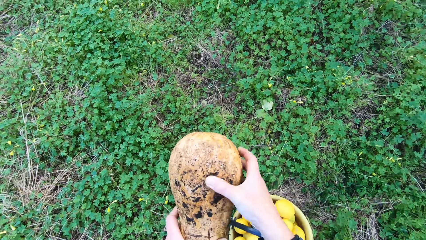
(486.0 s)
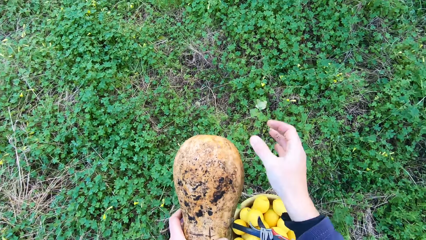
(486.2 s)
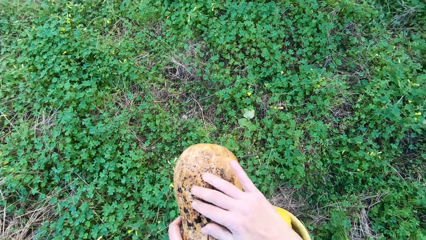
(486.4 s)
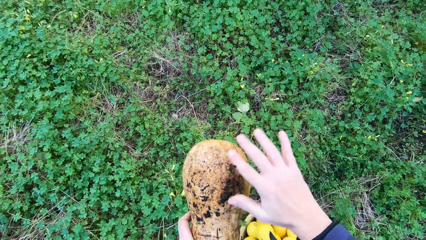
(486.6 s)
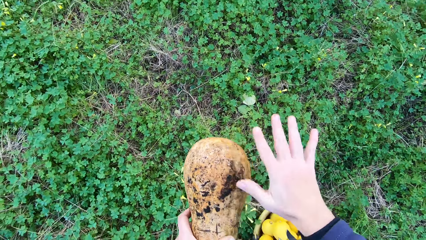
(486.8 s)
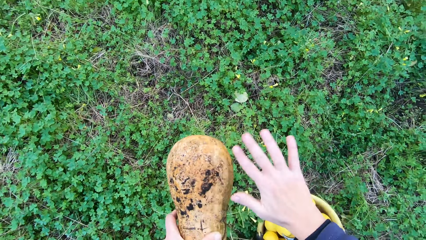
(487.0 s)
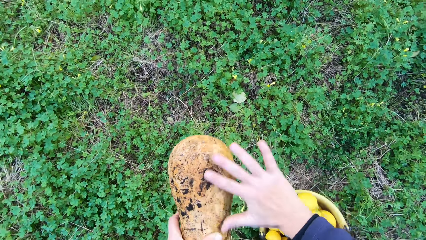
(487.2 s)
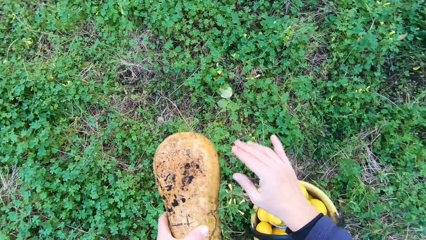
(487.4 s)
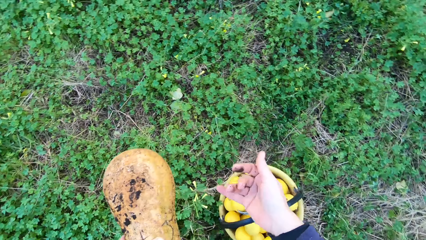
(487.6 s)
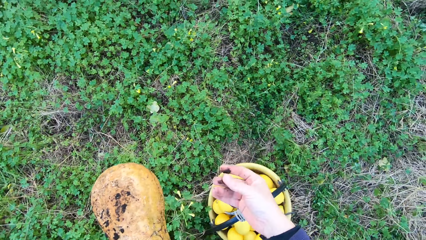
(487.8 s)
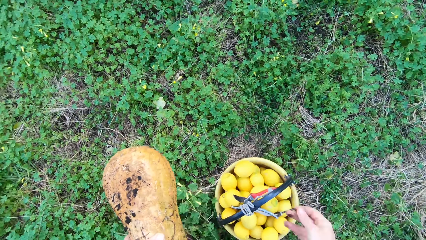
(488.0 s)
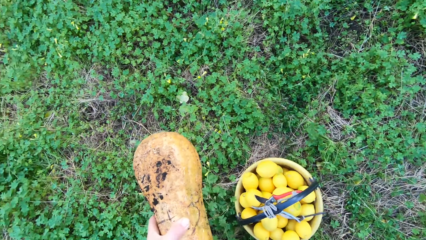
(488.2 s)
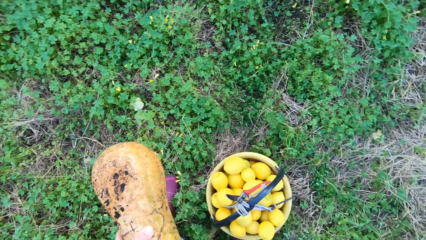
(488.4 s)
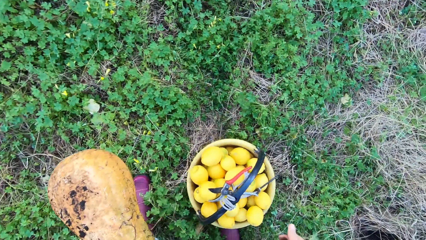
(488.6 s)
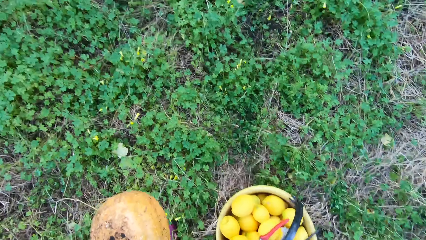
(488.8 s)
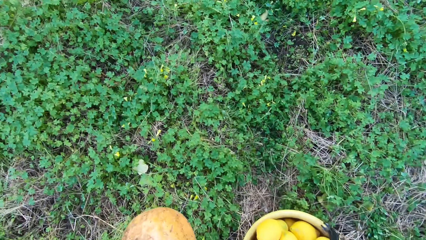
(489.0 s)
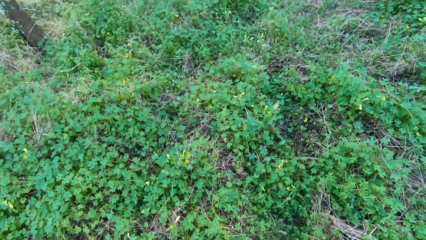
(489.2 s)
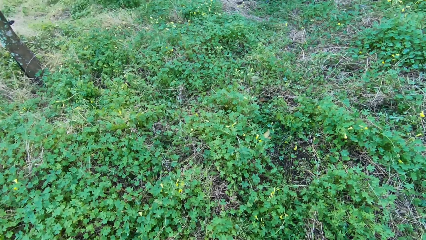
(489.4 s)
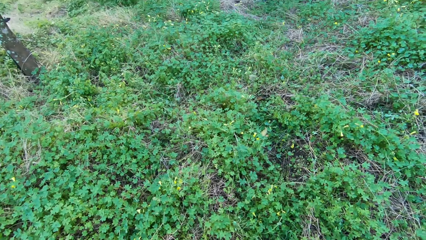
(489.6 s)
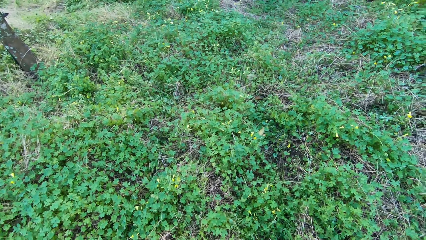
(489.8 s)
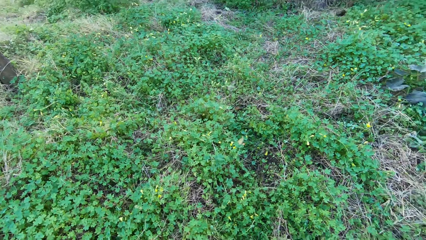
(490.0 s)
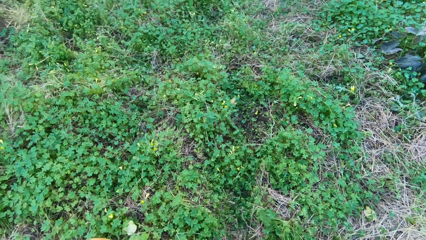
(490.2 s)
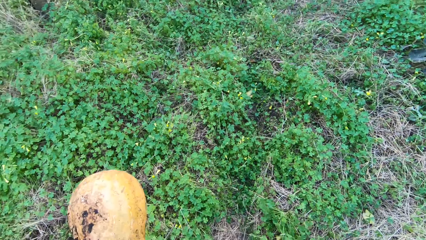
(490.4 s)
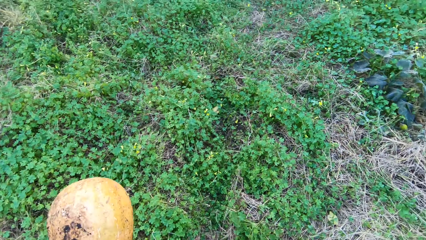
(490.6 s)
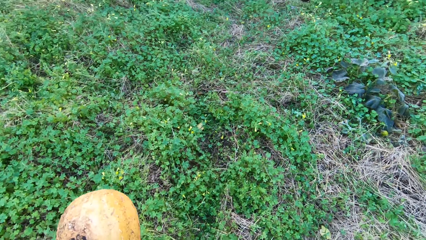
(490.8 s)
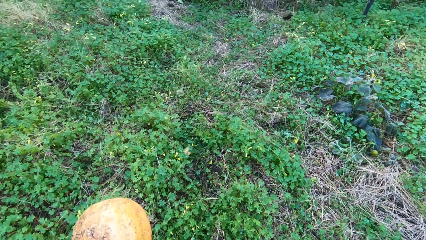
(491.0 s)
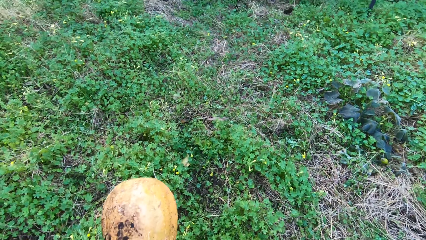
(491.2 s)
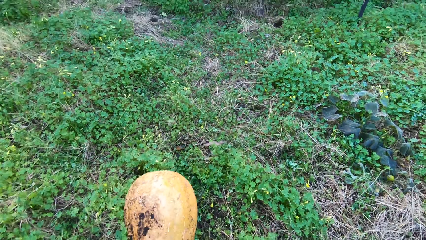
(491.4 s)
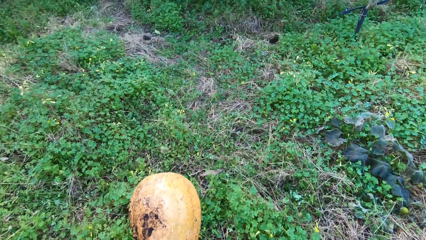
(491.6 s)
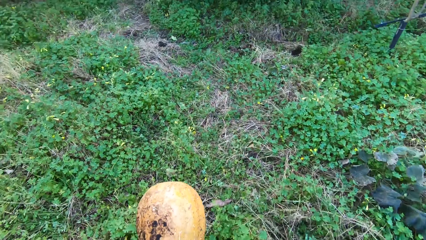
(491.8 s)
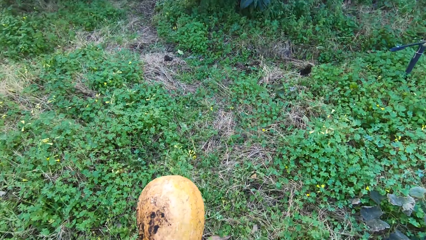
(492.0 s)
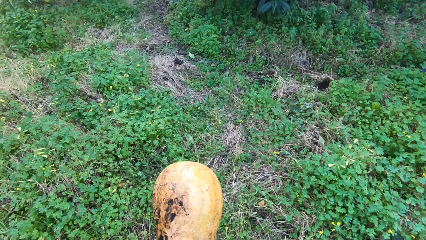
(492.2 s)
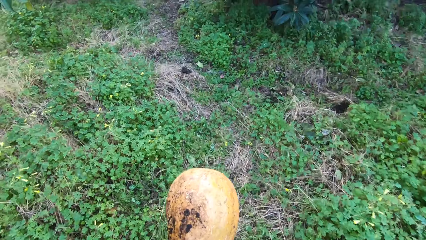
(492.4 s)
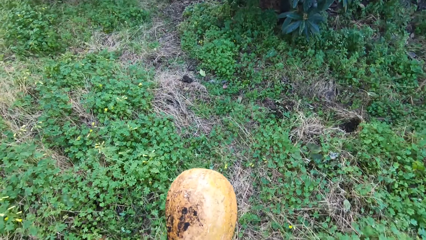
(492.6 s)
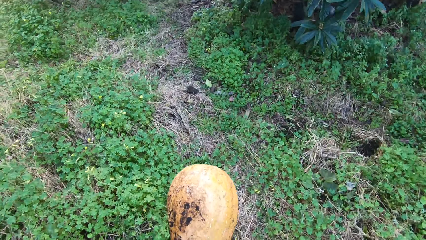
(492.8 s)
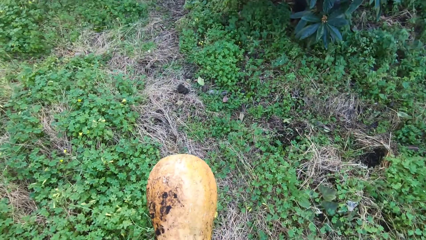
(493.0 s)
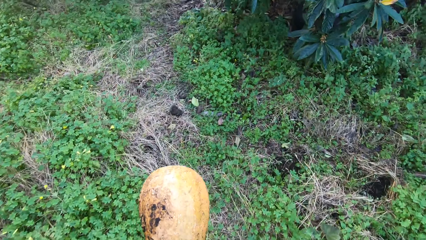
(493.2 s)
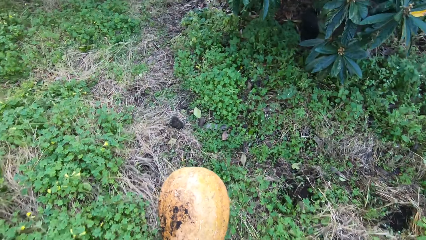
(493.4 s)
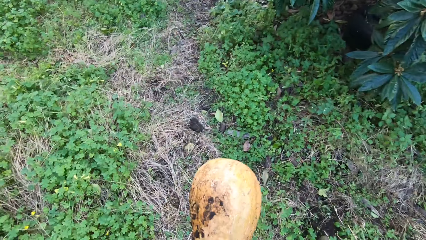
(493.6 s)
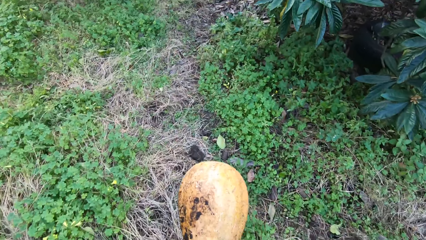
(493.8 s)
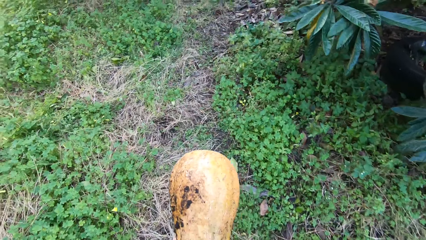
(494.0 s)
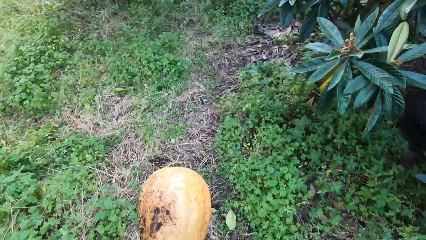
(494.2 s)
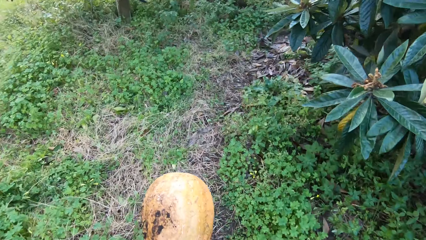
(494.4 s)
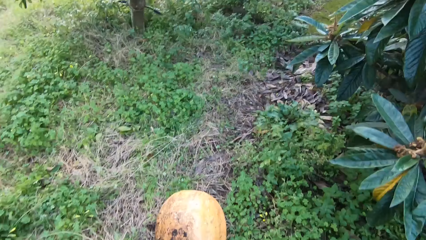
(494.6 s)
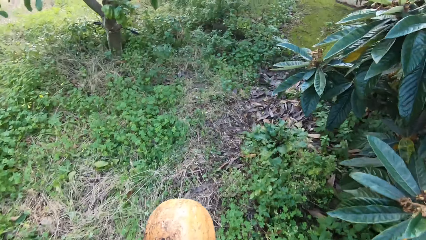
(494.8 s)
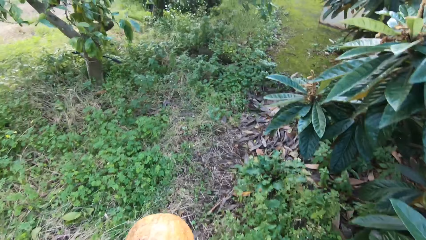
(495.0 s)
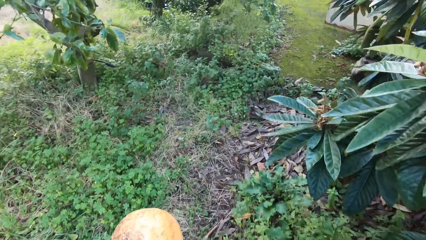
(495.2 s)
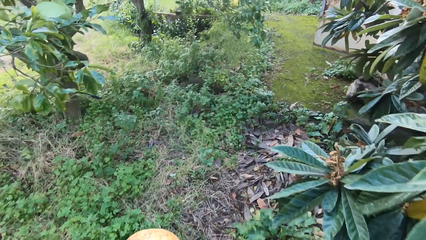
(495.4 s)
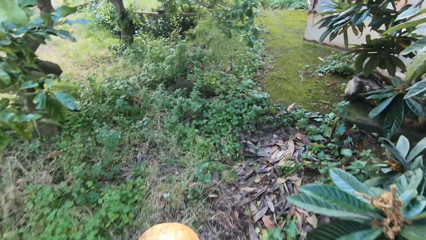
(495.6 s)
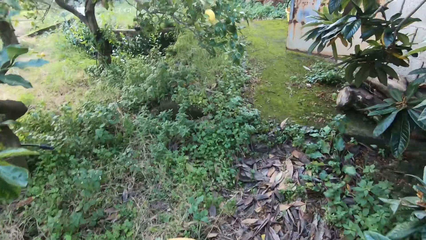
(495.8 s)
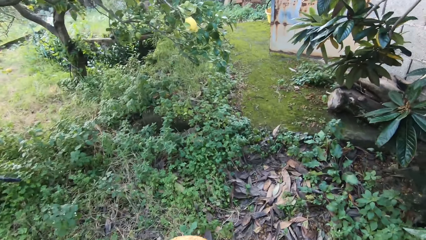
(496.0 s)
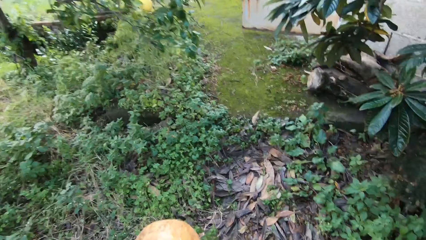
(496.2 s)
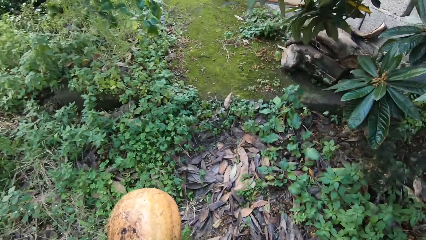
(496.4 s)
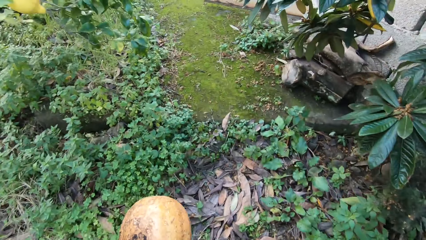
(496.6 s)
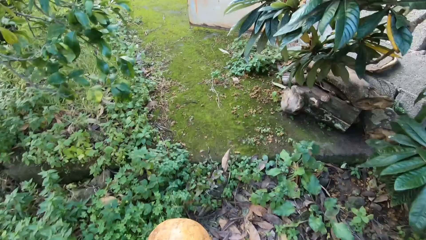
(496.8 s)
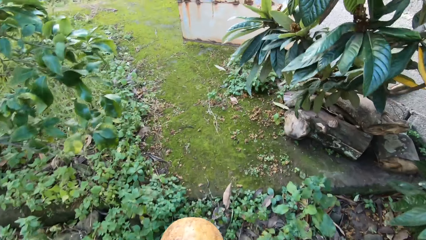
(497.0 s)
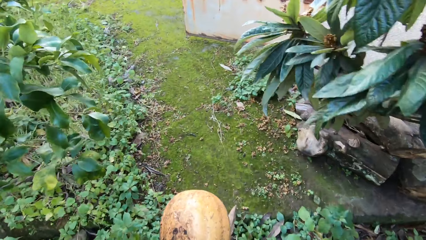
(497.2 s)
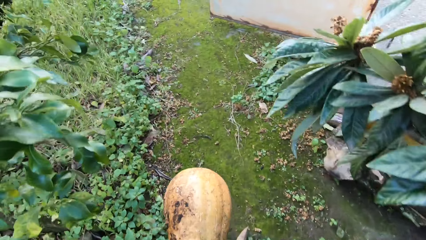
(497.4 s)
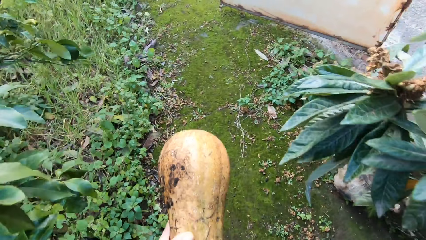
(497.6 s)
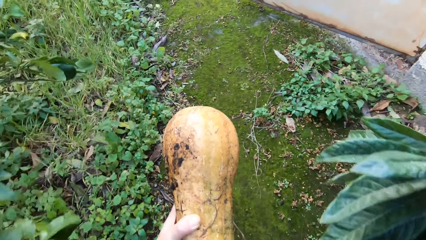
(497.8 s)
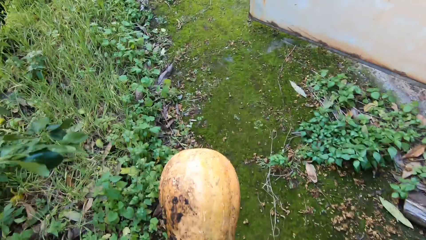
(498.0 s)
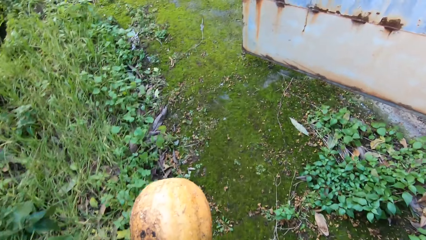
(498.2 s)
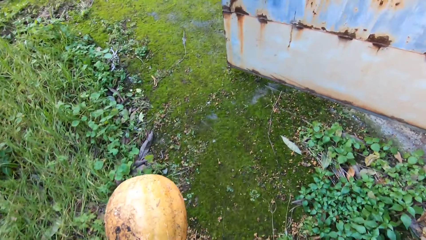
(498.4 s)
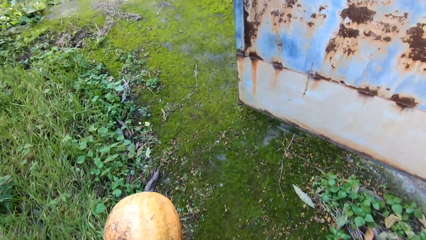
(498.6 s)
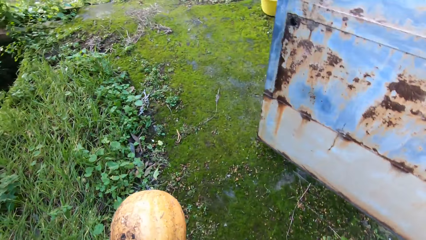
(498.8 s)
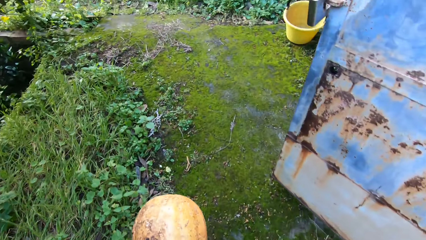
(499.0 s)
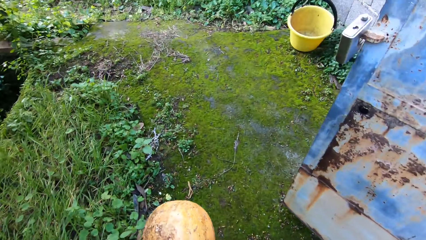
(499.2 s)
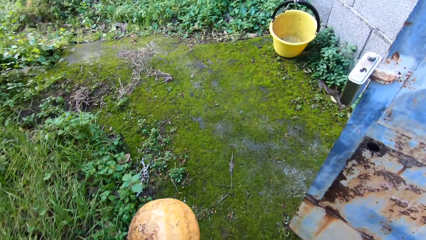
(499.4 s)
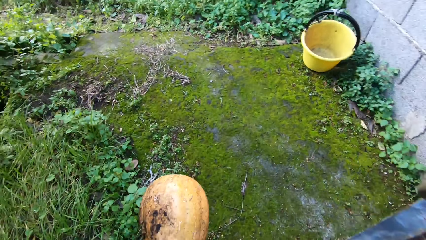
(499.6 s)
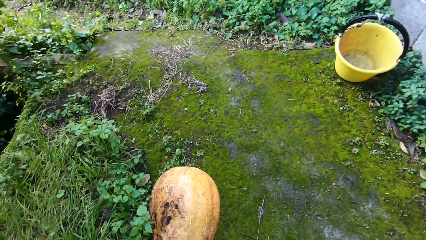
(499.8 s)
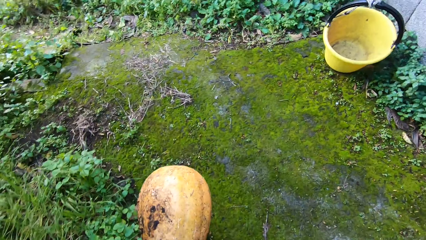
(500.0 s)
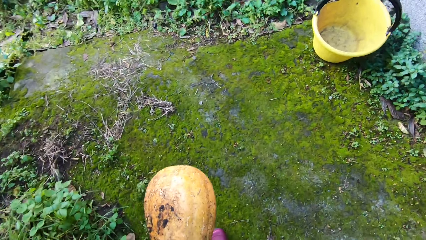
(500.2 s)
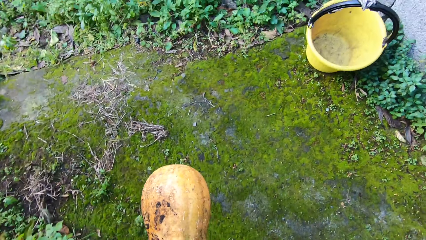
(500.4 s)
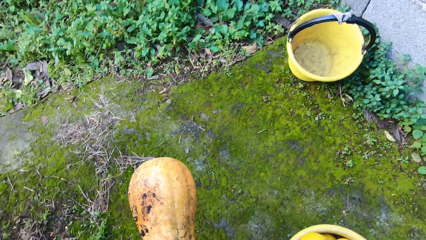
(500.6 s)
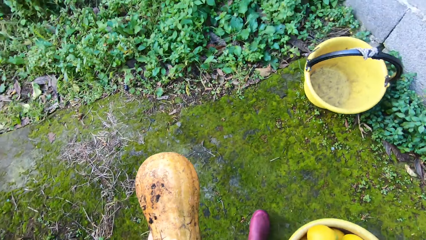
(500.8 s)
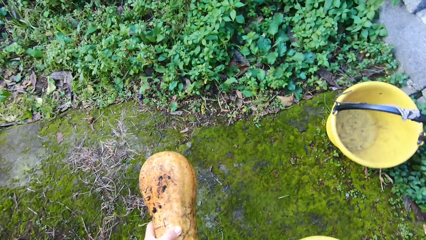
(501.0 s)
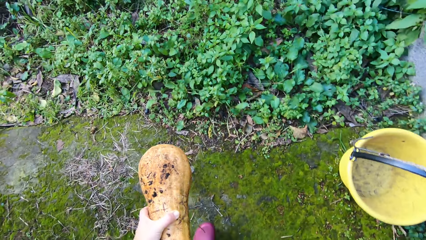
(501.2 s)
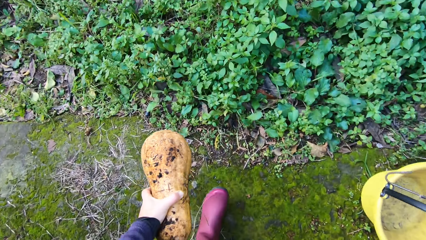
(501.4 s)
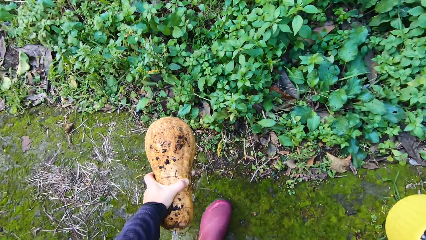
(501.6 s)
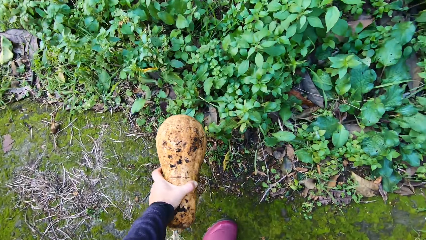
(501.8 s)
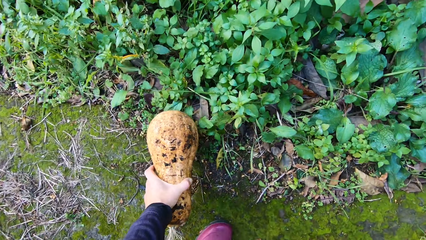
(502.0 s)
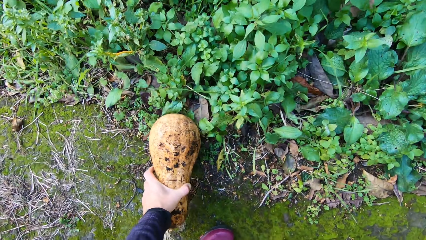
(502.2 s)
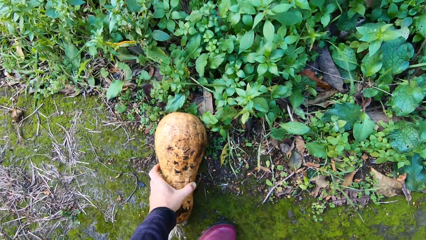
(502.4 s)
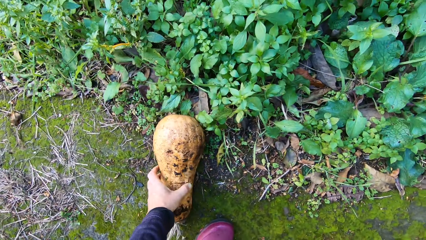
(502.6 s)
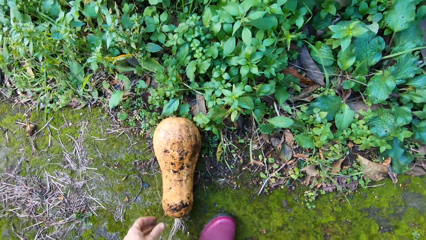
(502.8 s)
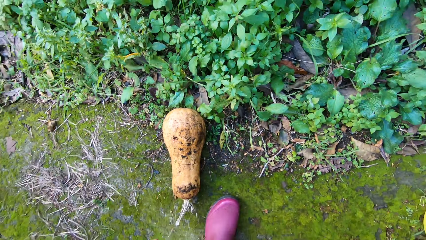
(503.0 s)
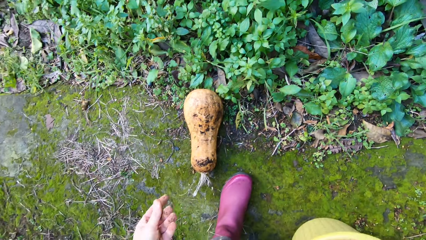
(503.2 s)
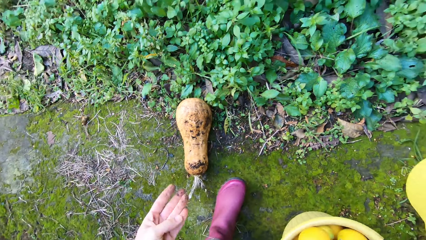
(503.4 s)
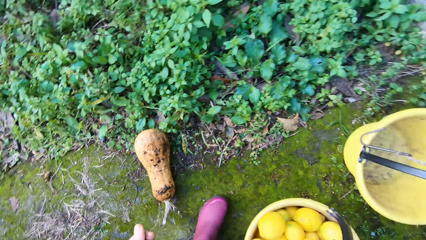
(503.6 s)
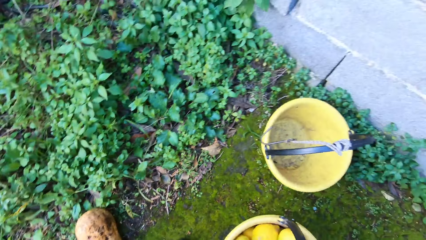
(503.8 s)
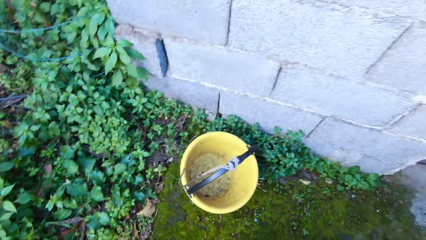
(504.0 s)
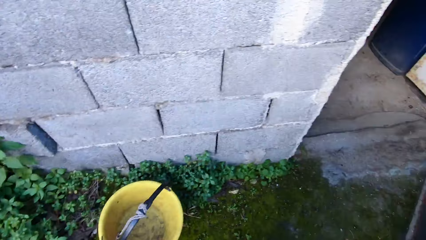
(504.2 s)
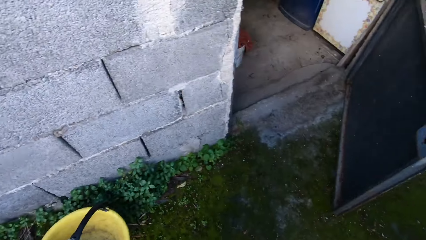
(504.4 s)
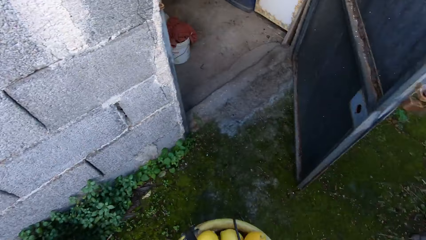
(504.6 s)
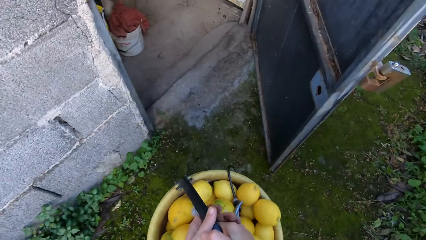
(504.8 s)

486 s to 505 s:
The camera wearer dusts out the sand on the melon. They move with the bucket filled with lemons. They put the melon on the floor.
